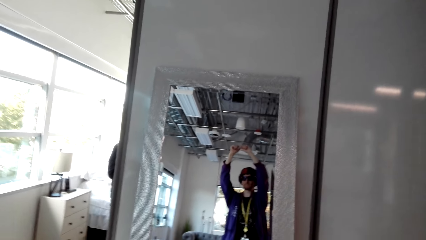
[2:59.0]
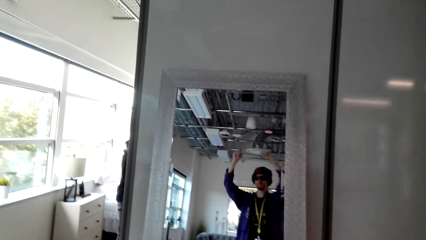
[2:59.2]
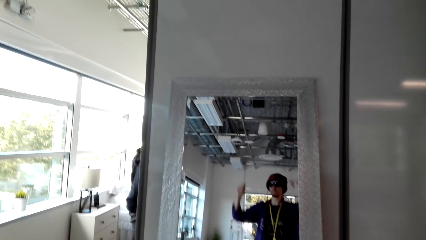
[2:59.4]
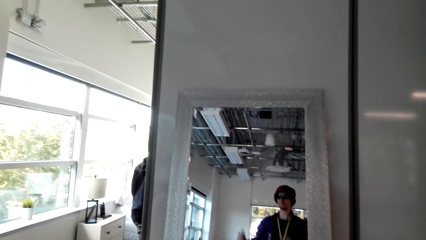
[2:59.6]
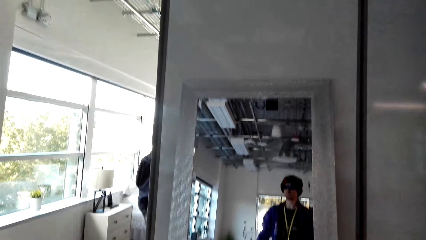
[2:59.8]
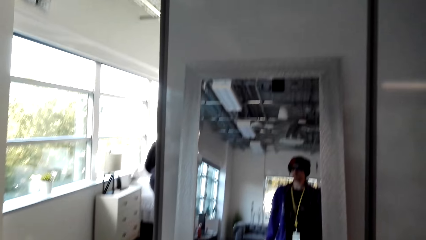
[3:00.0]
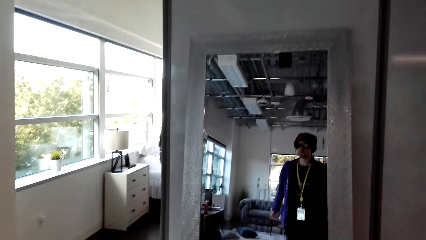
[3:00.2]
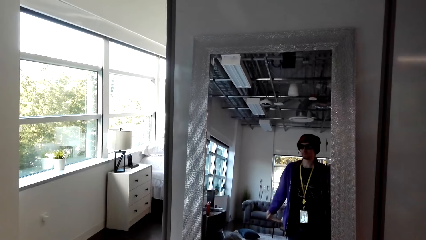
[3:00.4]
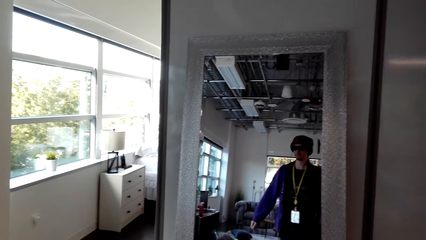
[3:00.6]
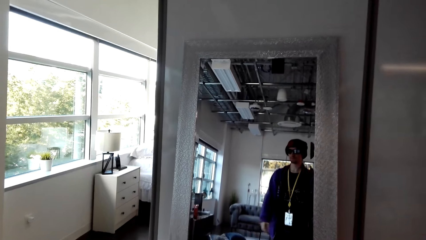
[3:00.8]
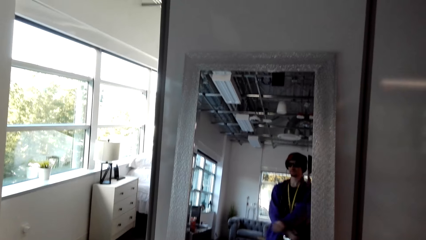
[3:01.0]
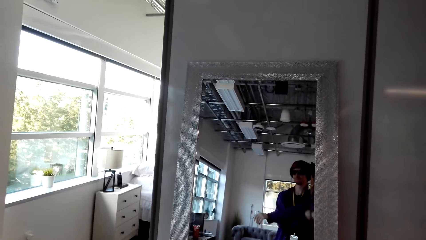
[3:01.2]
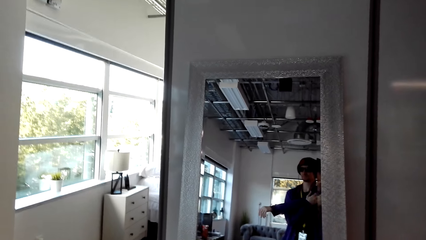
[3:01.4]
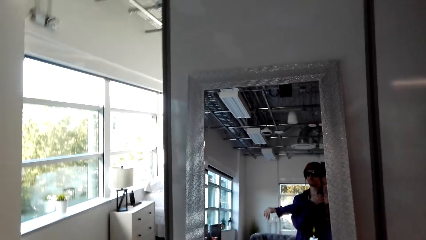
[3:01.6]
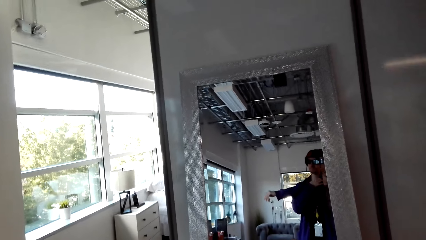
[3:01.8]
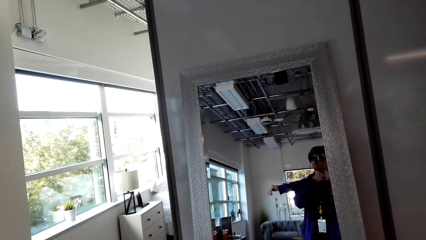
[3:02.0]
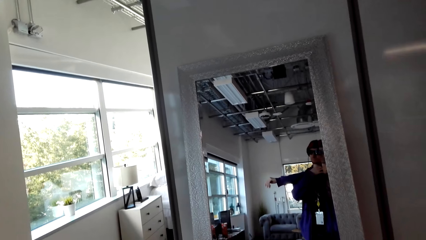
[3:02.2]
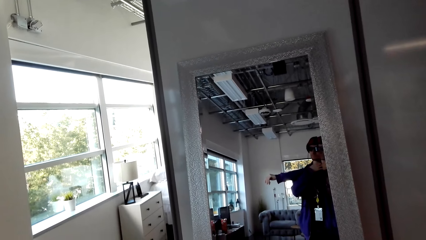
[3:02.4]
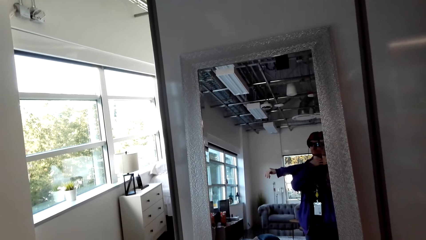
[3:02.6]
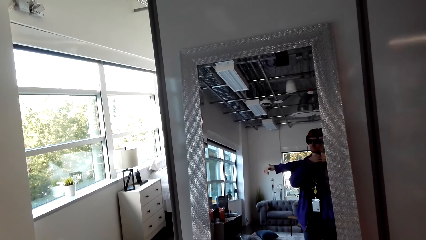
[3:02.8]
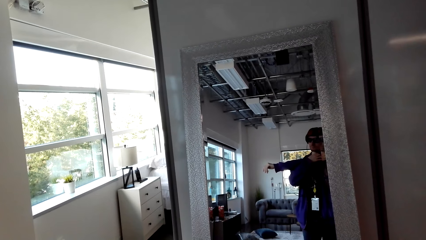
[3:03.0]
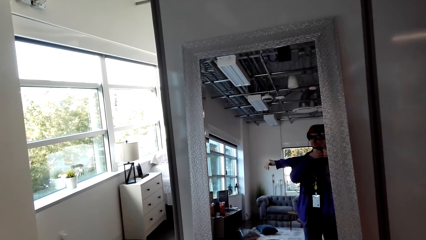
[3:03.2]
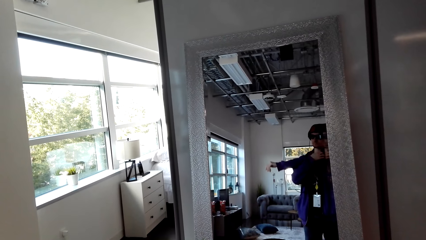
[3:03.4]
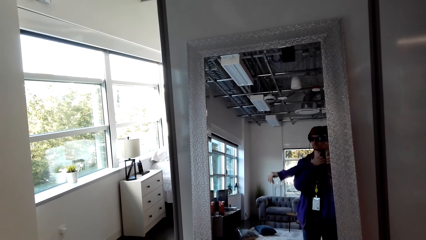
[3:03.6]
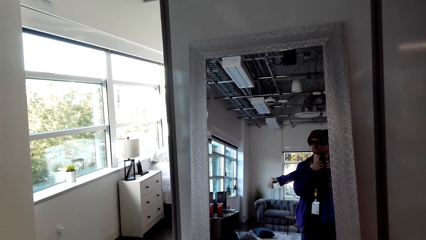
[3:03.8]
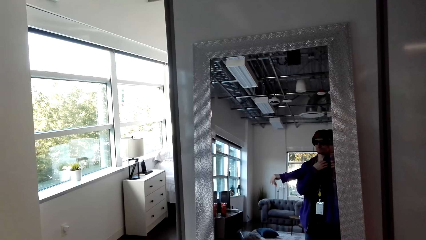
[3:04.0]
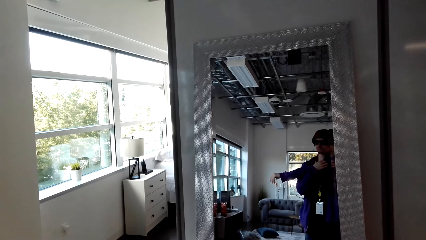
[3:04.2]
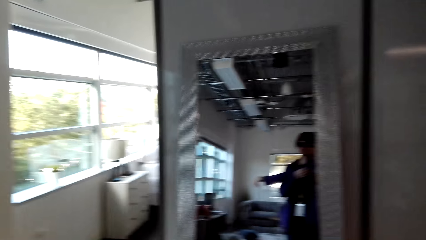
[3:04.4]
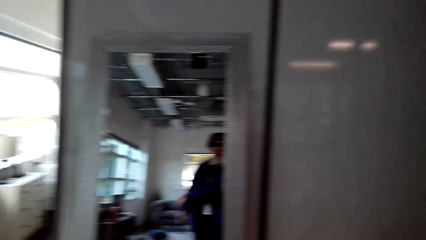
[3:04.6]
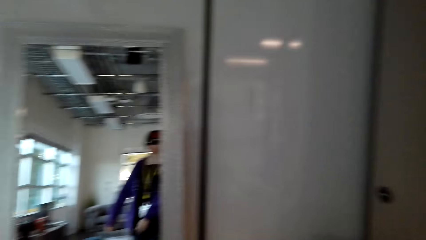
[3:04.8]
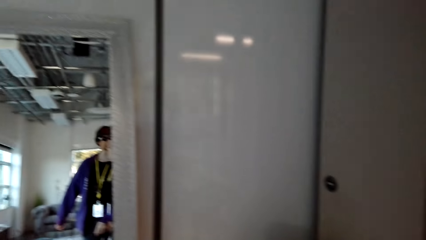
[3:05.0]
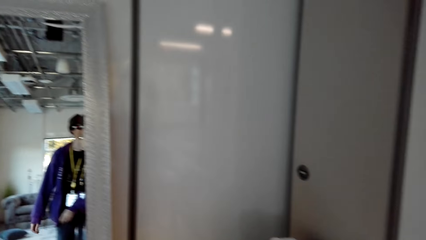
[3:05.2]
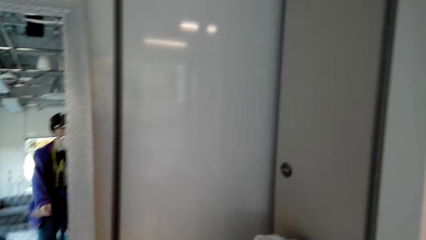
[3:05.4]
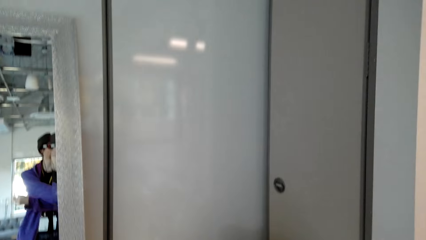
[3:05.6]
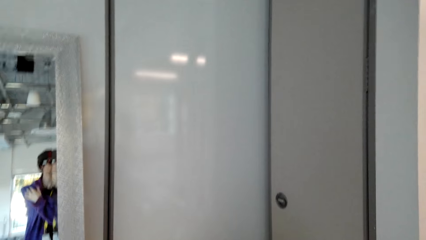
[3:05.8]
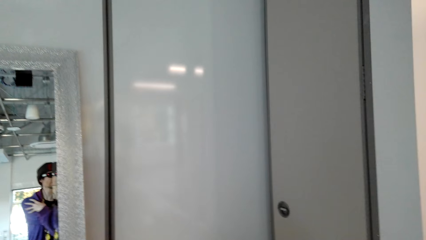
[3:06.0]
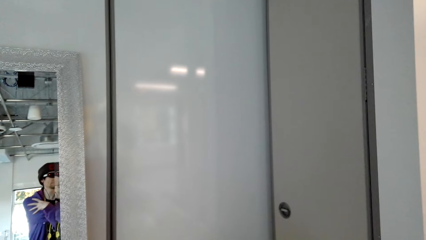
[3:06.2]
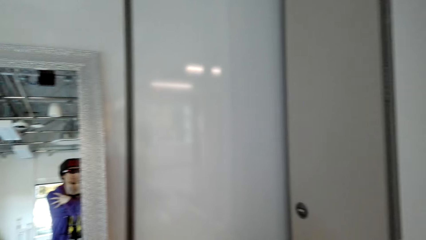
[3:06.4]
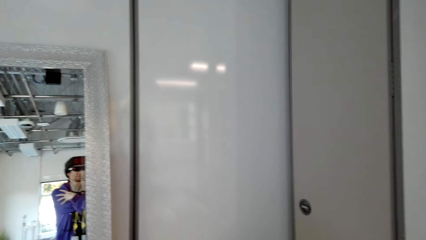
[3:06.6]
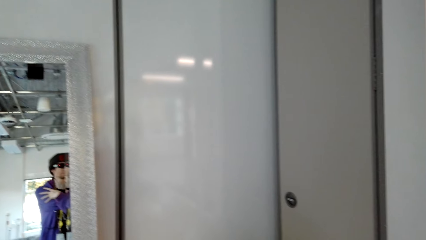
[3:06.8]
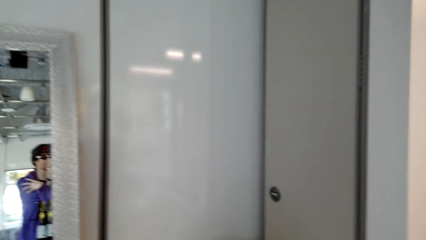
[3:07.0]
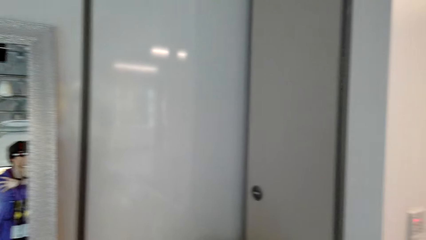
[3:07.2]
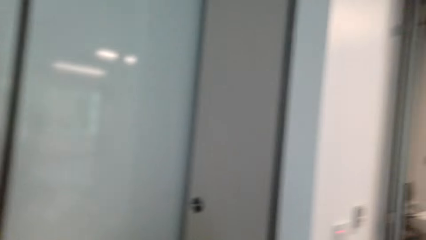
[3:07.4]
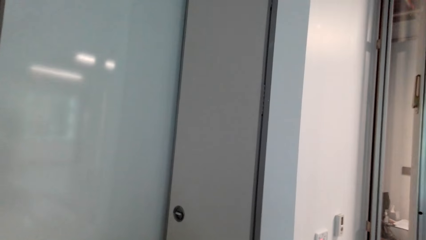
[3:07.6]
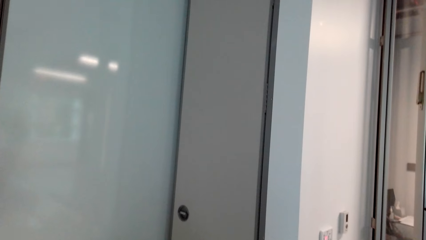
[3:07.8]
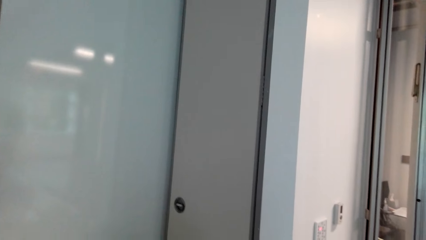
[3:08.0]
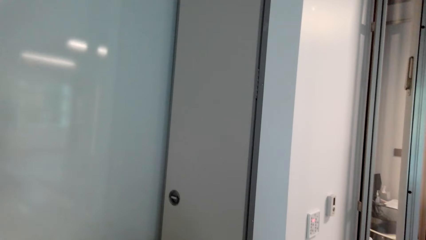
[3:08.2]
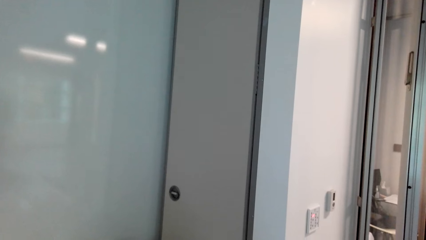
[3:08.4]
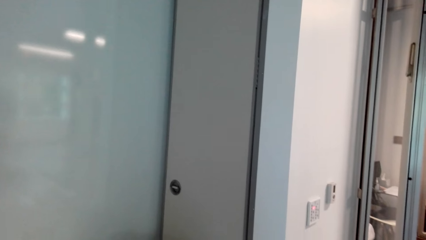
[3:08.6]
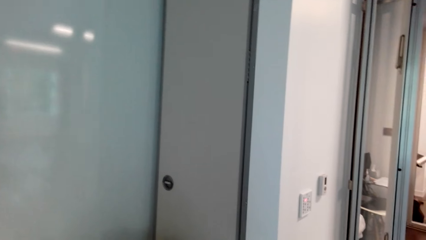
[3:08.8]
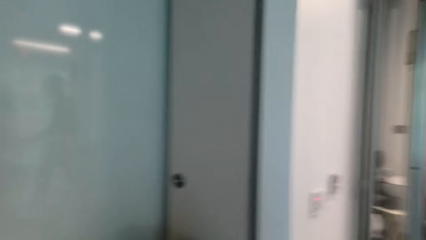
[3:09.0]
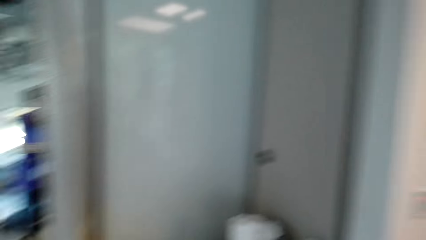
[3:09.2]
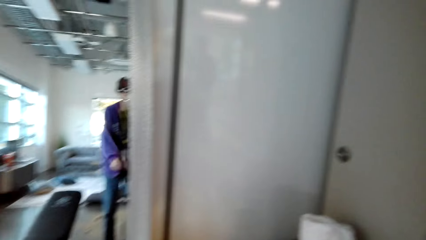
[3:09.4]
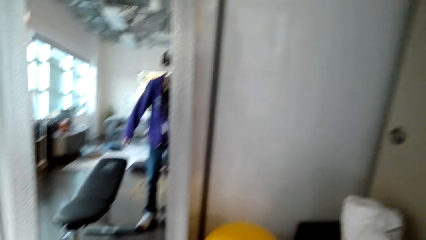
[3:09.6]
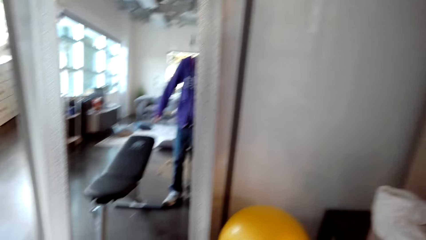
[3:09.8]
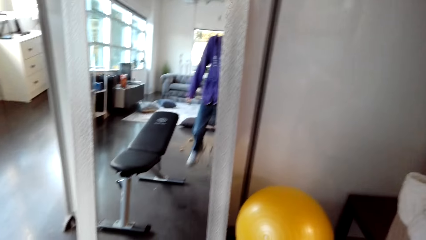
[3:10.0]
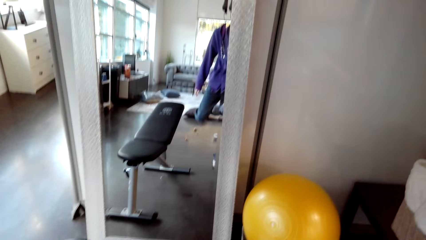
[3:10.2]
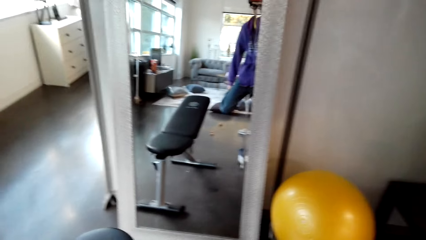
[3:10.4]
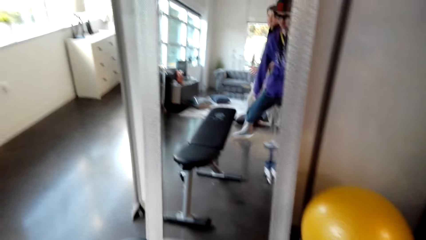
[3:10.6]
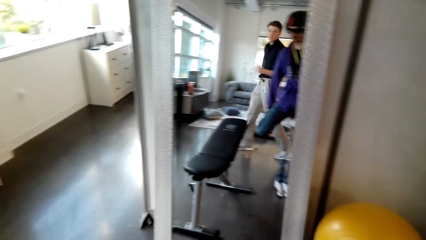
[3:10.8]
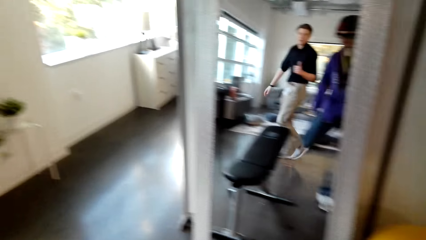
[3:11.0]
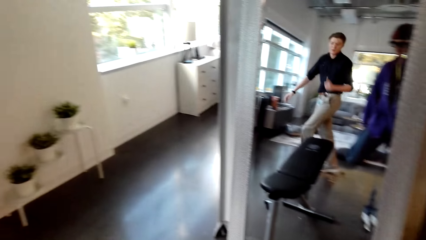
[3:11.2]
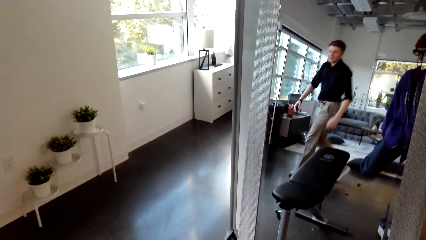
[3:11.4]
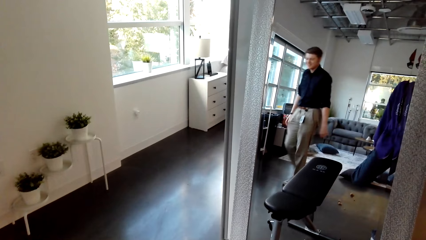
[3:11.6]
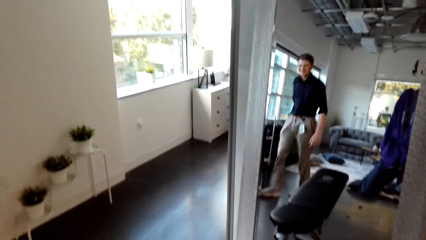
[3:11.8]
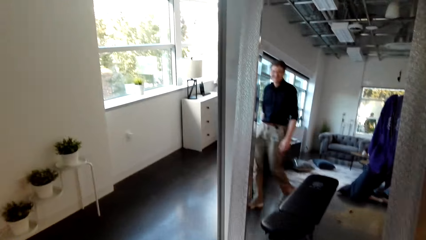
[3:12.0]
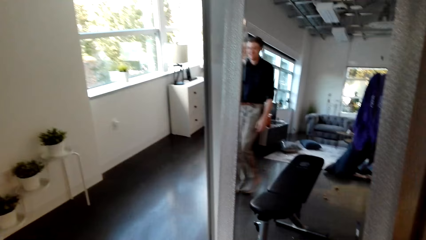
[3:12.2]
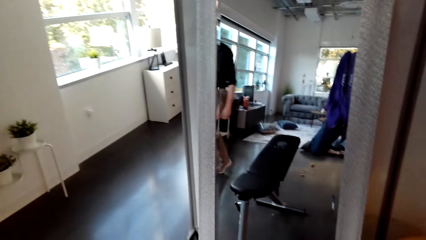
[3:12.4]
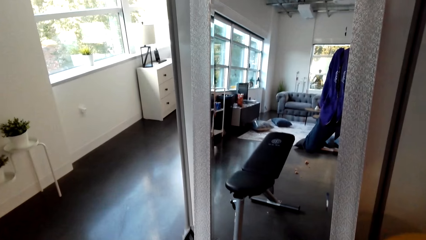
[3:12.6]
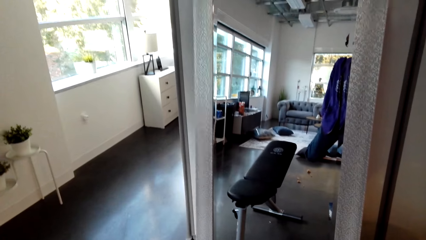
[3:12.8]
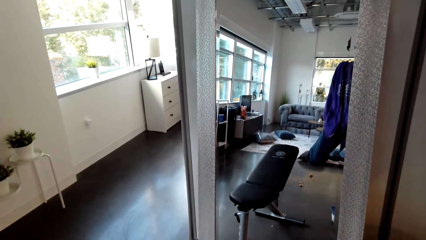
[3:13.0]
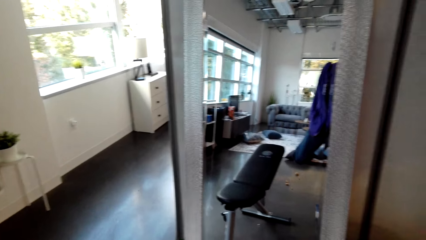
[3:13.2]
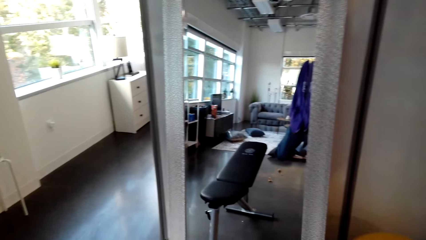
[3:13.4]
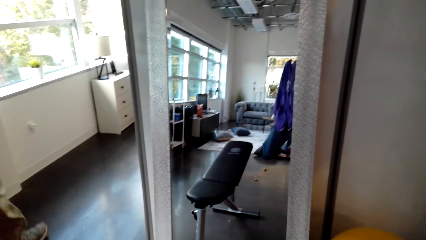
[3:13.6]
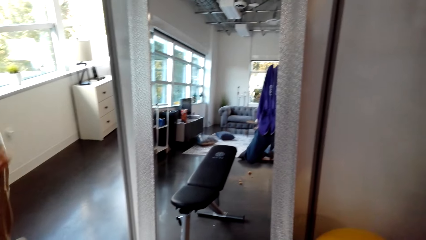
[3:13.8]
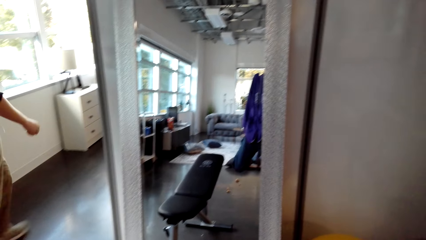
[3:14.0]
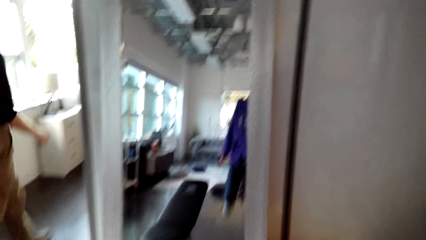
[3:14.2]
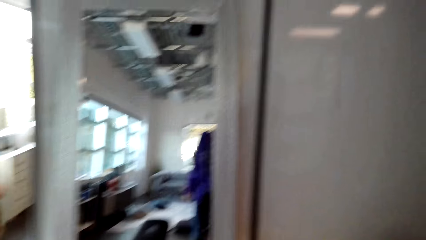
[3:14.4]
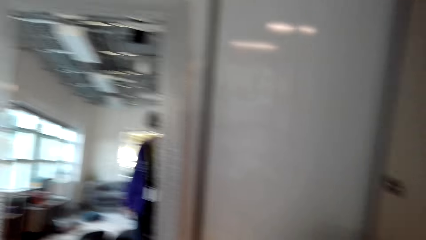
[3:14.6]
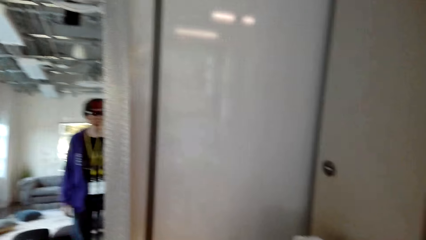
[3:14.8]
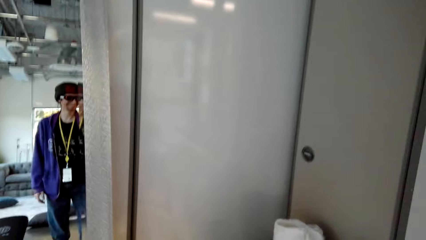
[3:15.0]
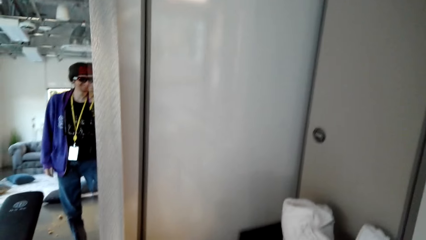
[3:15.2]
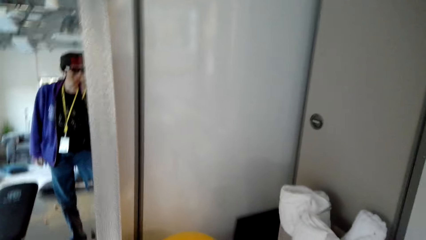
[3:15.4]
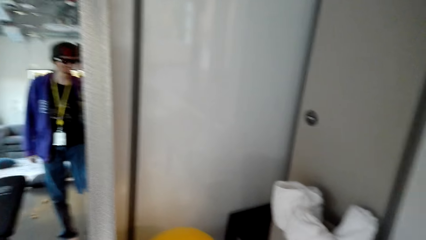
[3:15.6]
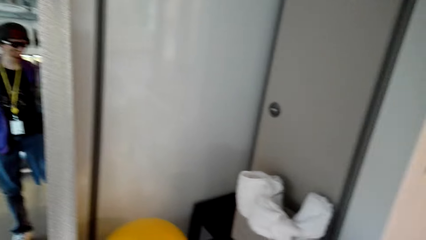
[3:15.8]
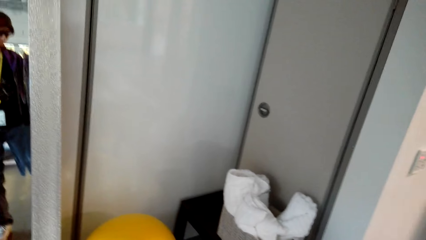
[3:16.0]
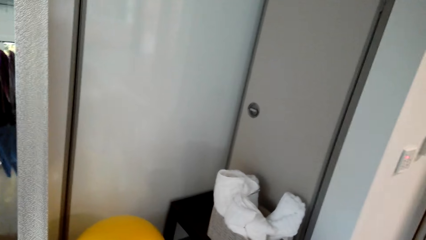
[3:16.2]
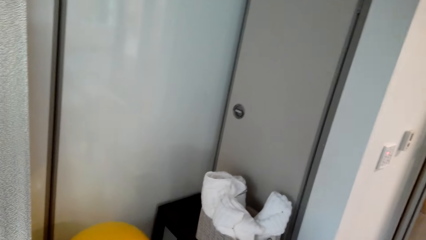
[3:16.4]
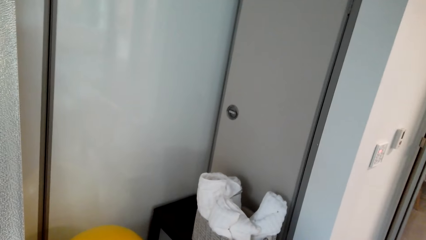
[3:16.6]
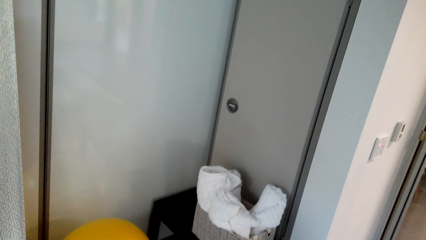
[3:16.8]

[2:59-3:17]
The camera wearer stretches. They exercise in the gym. A man talks to the camera wearer. The man walks in the house. The camera wearer laughs to the man. They stretch the leg.
